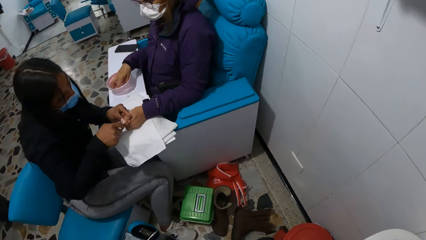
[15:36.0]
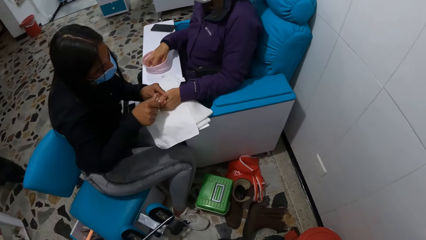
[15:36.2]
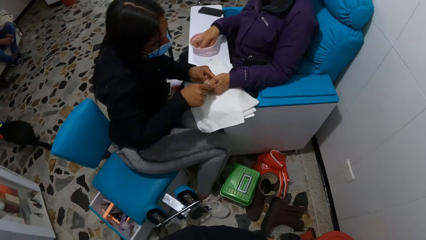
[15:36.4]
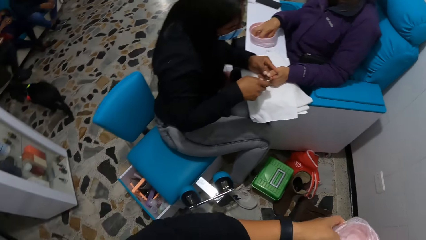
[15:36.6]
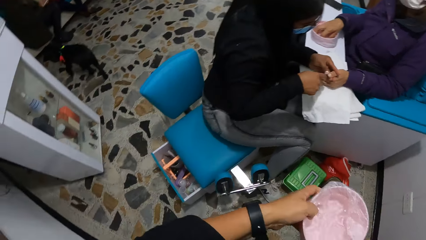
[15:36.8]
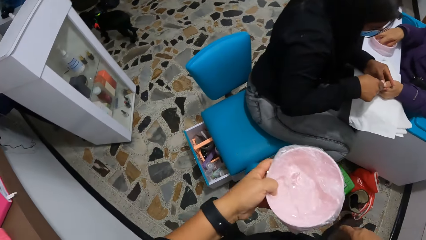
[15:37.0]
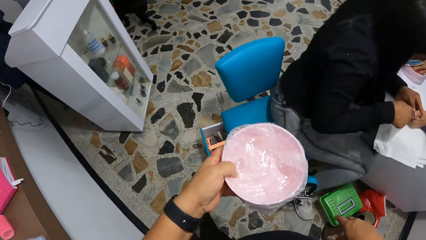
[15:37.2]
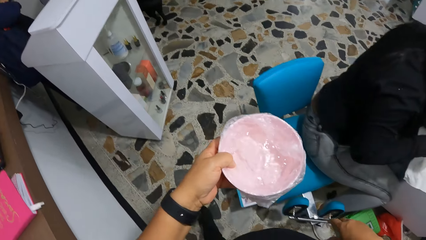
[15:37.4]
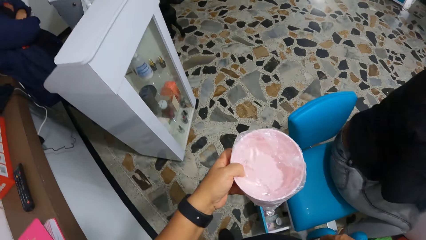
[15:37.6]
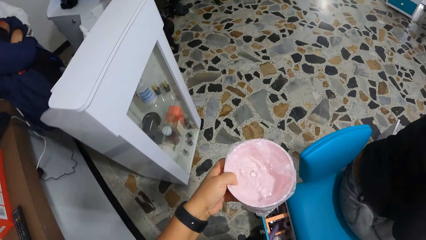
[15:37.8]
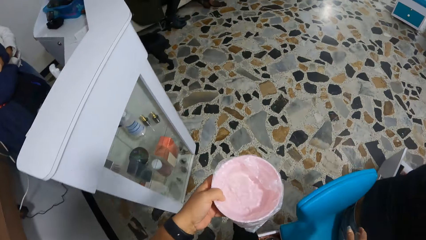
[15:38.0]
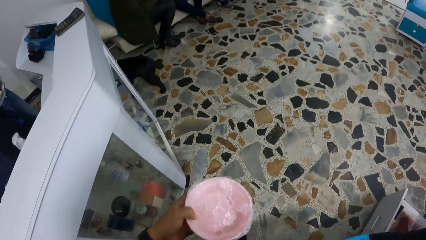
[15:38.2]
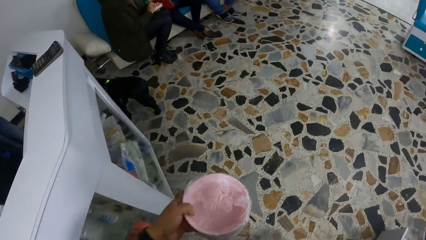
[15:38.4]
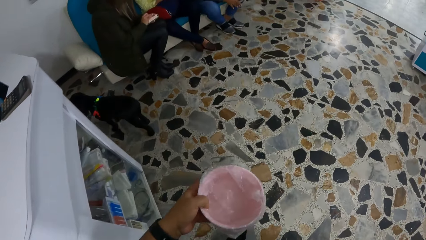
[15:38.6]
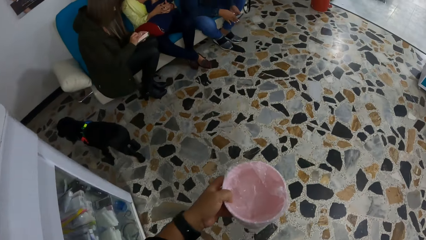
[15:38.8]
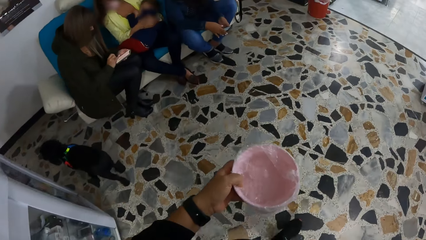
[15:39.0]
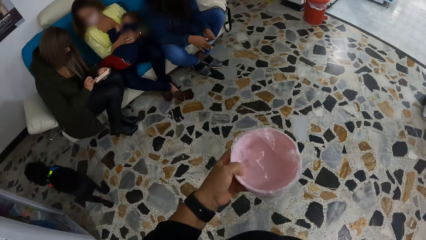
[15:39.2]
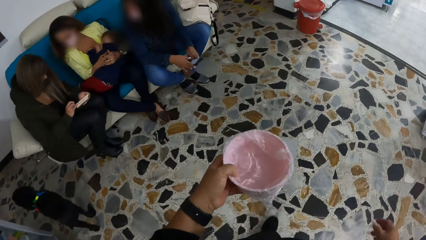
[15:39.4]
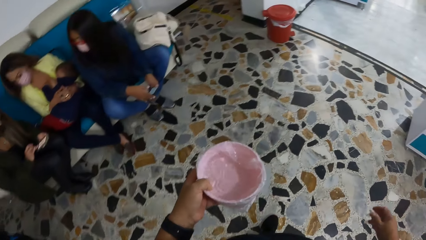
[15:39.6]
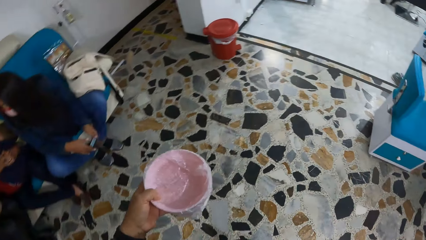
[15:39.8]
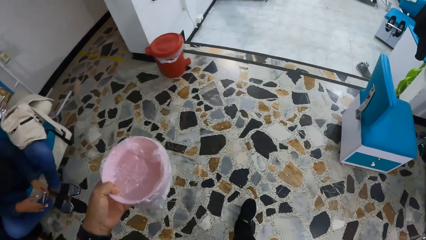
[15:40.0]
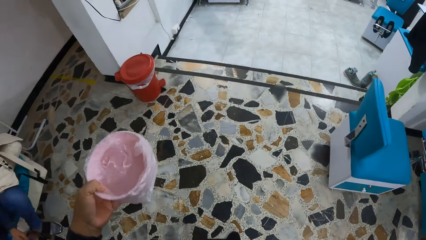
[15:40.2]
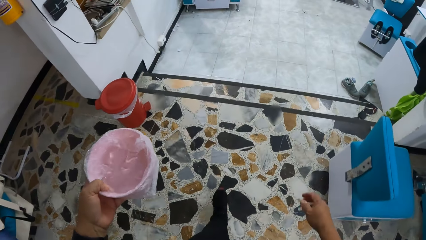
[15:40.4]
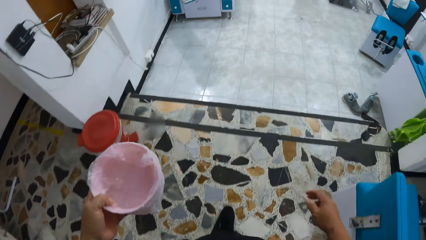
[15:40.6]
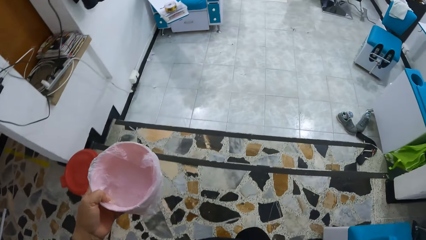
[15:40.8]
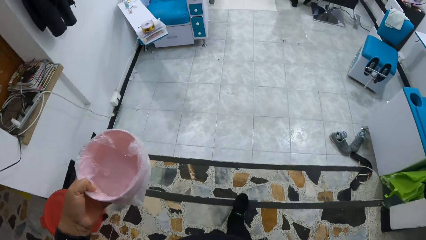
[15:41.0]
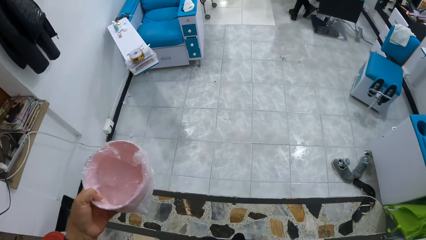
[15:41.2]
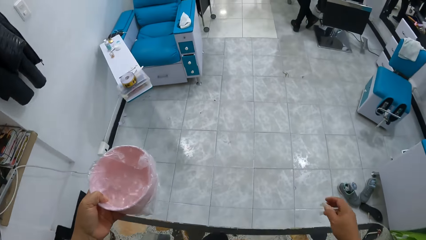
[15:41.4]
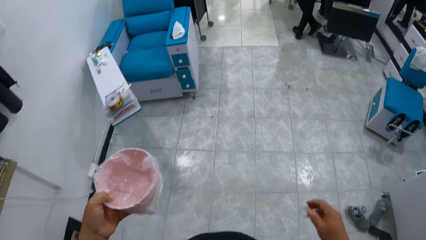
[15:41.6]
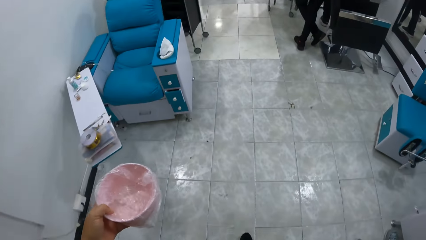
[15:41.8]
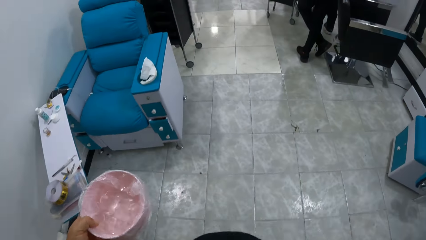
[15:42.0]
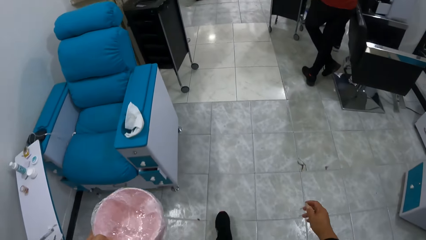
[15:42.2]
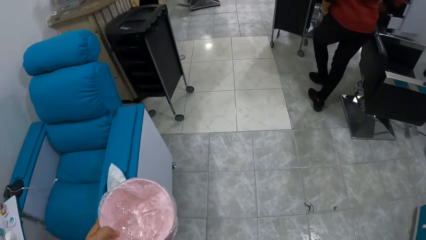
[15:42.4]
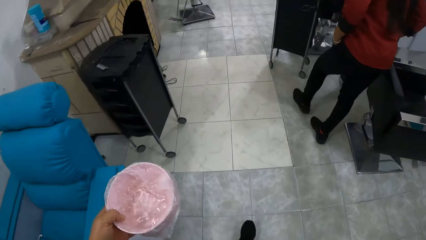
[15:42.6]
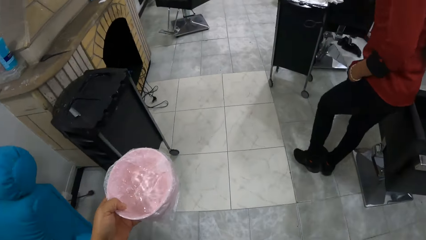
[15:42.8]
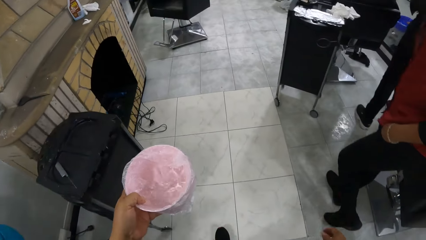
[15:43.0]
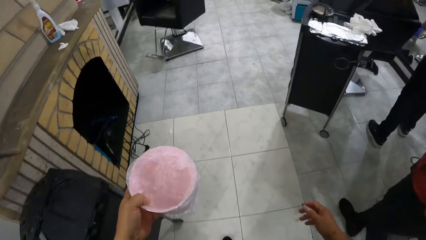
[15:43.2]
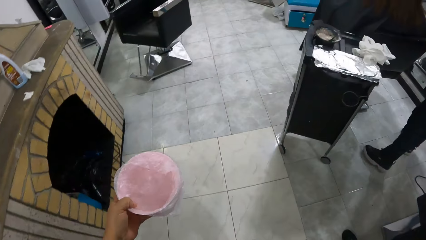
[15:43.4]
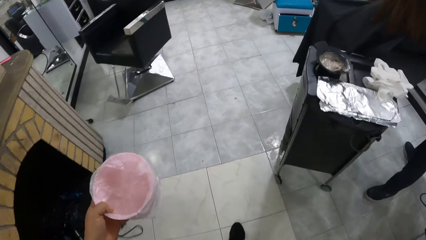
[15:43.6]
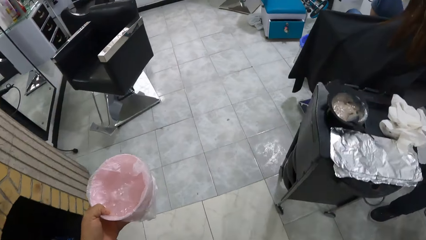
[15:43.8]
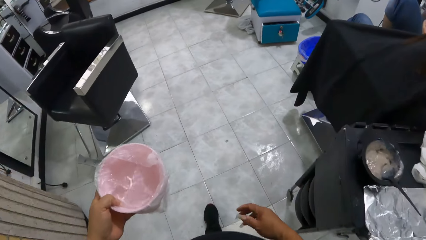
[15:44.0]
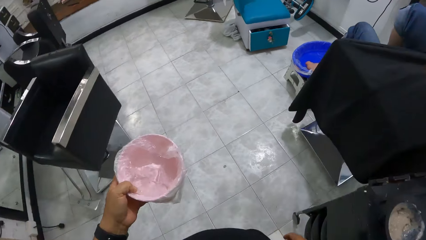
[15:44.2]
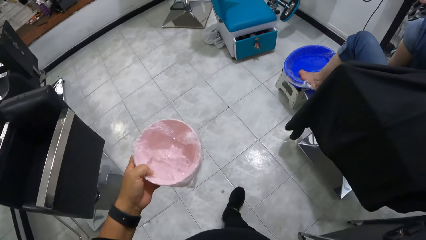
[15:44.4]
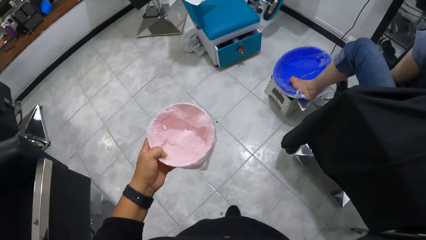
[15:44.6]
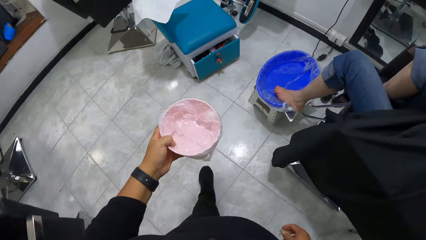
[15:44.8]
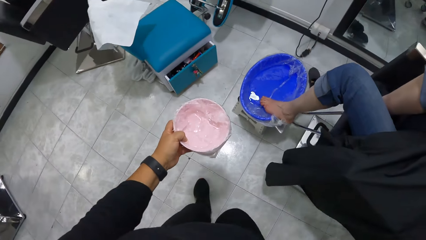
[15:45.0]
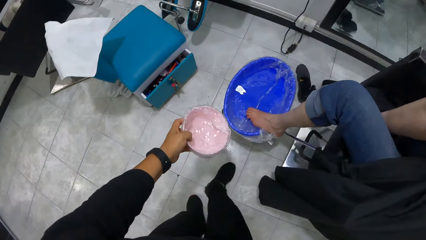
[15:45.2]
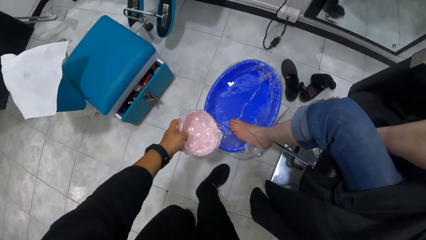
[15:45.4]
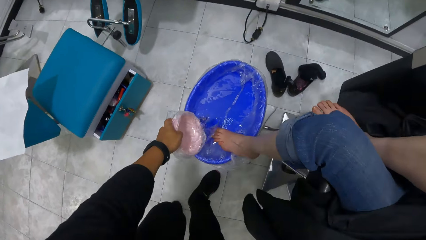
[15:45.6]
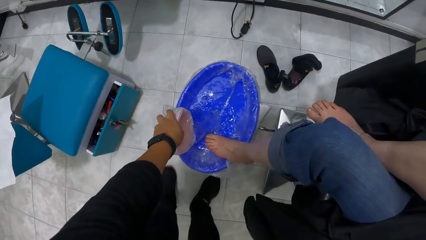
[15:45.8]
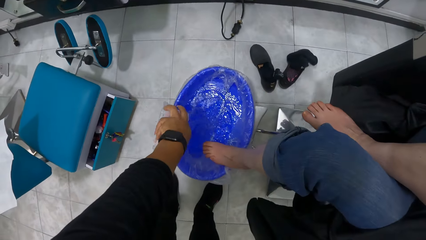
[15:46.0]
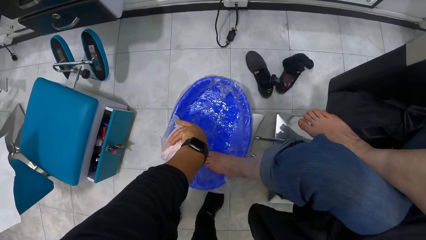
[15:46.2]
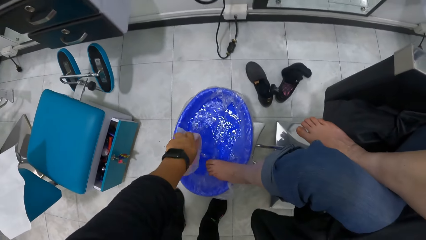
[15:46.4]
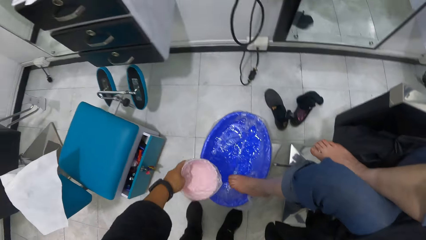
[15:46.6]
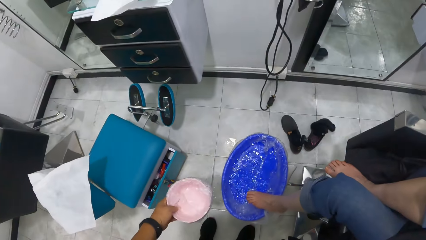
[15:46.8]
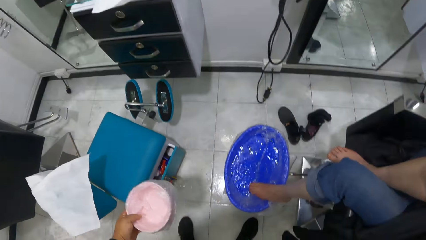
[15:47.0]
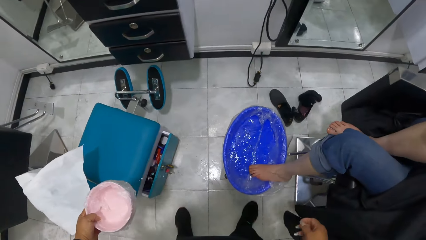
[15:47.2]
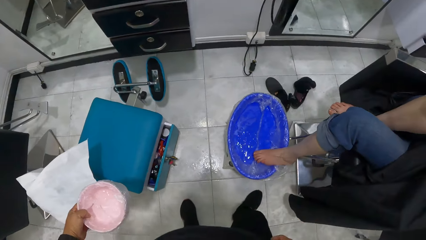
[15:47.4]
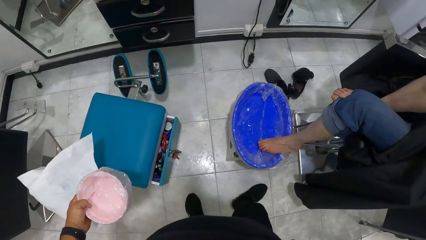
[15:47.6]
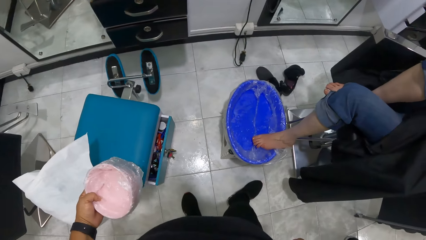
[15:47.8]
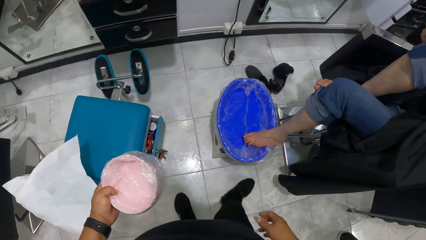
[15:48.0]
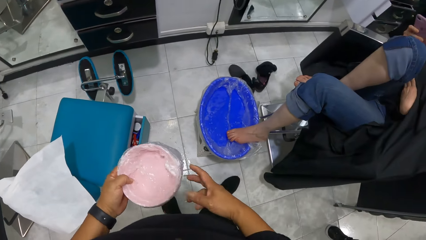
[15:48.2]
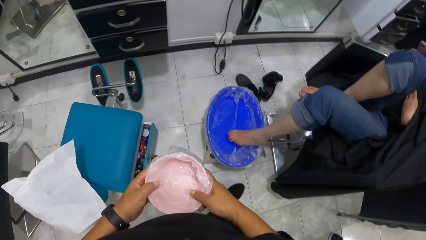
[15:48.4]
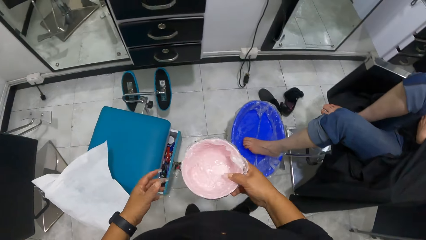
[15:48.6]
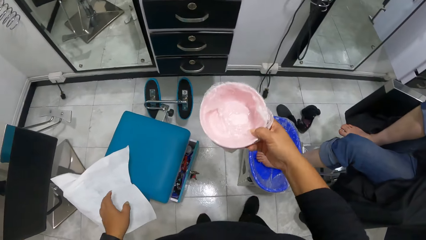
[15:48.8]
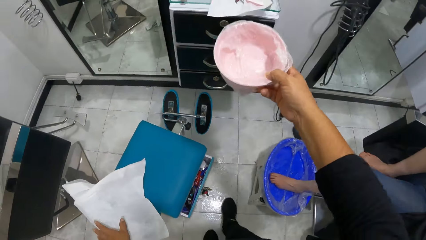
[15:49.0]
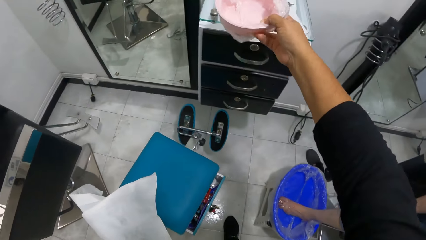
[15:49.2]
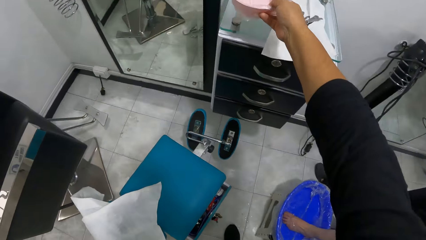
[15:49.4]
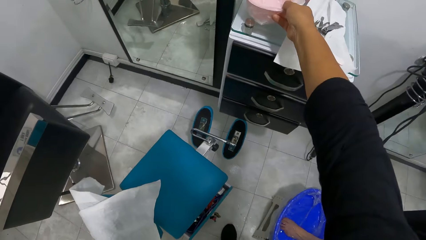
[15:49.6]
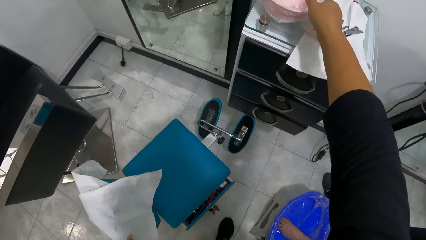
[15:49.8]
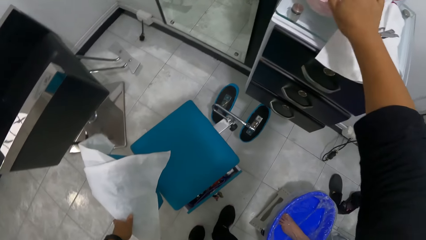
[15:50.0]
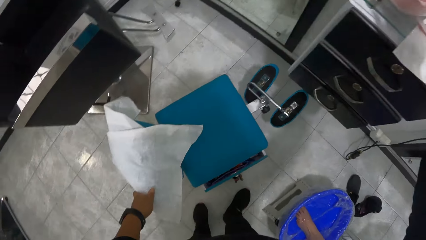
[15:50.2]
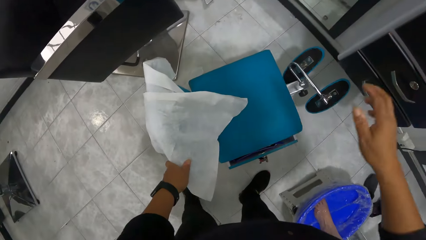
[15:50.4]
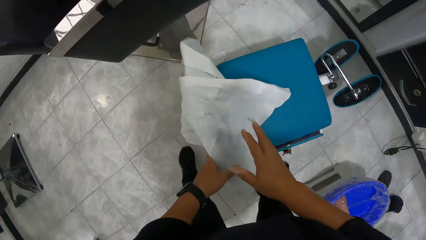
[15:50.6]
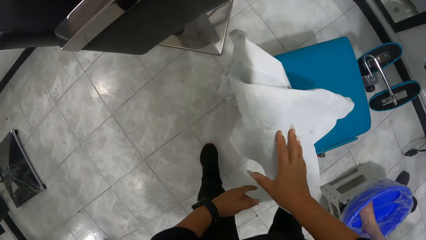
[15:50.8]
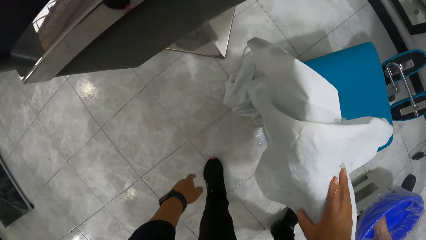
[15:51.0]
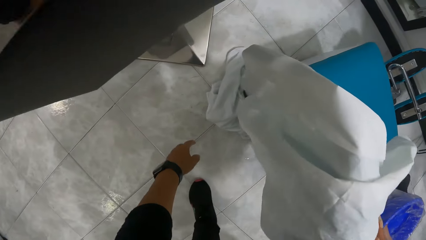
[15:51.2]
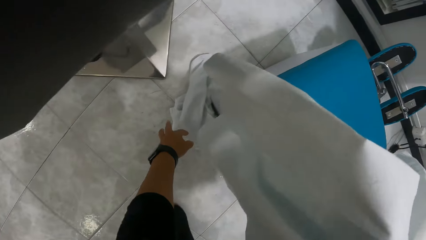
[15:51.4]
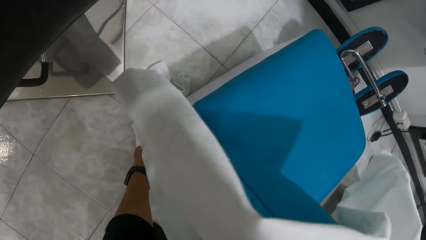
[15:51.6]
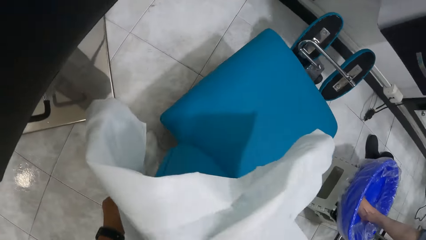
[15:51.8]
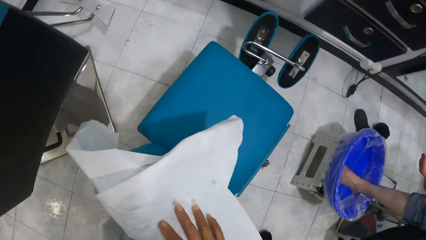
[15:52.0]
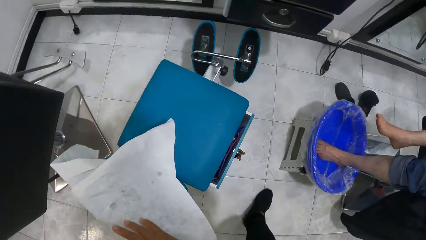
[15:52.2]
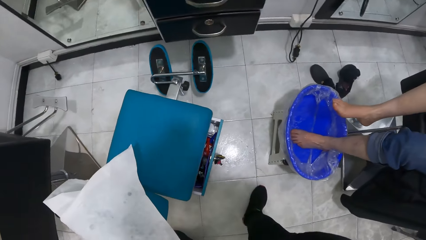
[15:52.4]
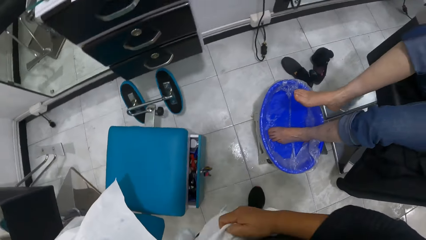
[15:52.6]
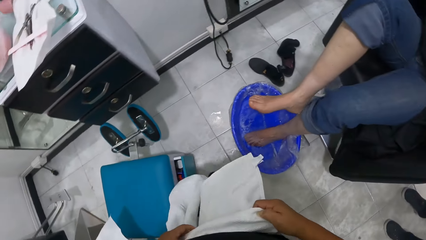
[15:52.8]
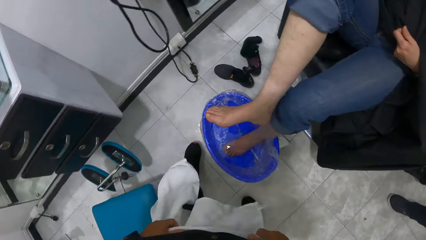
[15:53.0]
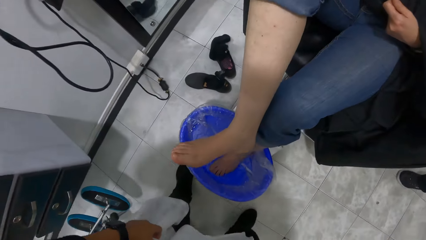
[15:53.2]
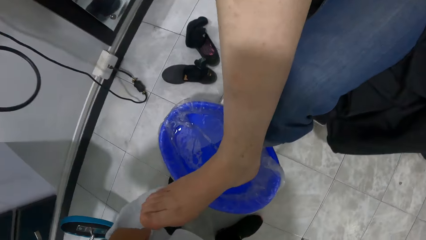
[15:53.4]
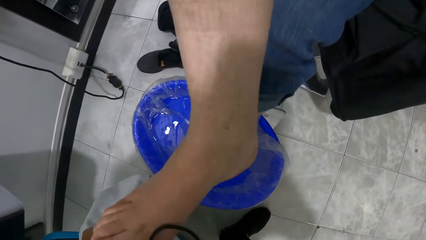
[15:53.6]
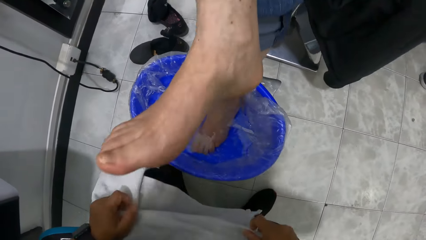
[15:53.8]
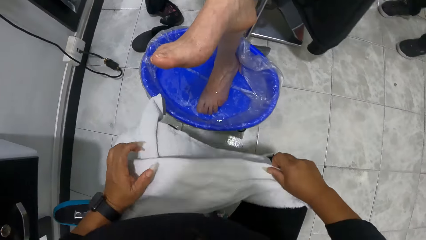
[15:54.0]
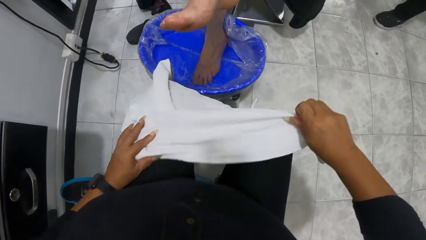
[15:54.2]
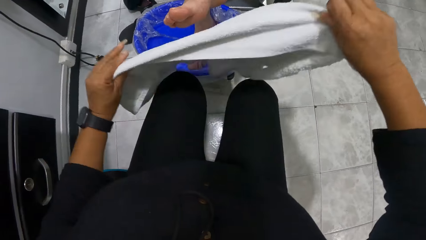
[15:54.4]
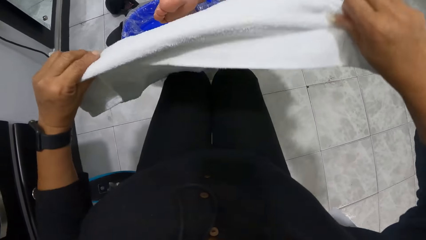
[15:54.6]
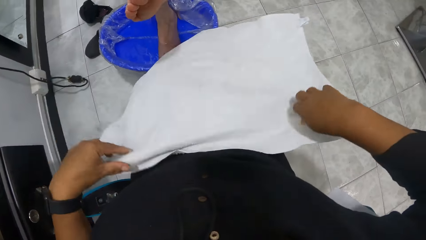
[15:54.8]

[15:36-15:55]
The camera wearer walks to the woman. She walks past another woman, a third woman and a fourth woman. She pours water from the bowl into the bowl of water with her left hand. The first woman operates a phone with her right hand. The camera wearer transfers the bowl from her left hand to her right hand. She places the bowl on the cabinet with her right hand. She holds a chair with her left hand. She places her right hand on the chair. She picks up a towel from the floor with her left hand. She lifts her right hand from the chair. She holds the towel with both hands. She moves around. She sits on the chair.
